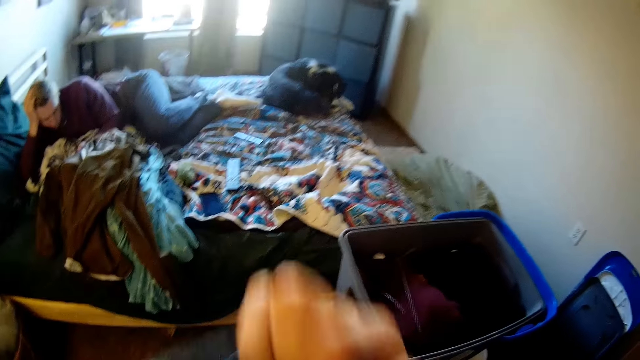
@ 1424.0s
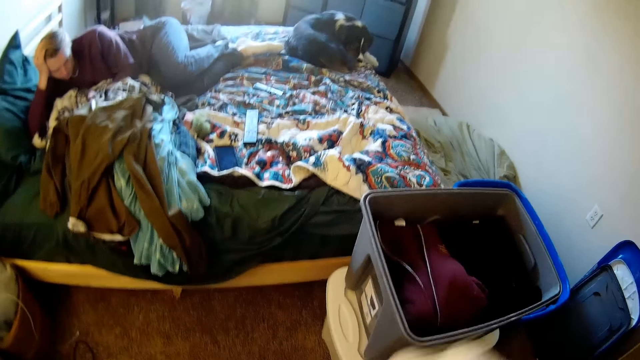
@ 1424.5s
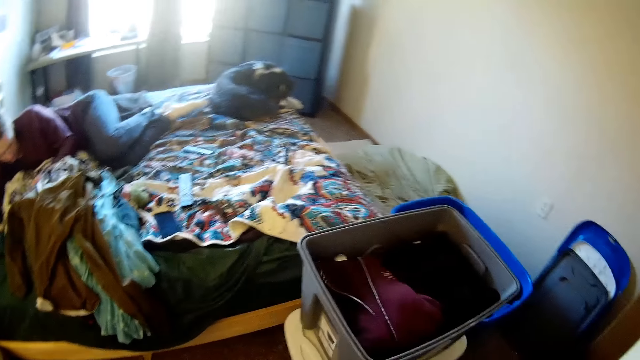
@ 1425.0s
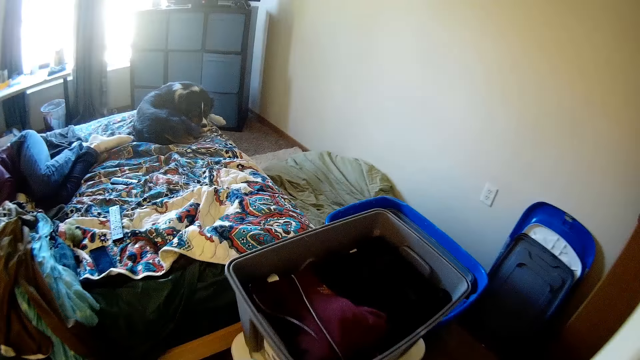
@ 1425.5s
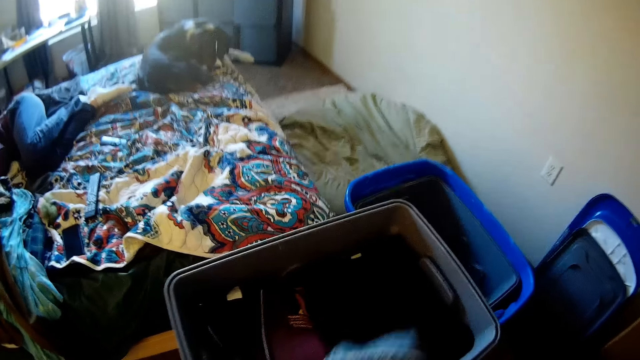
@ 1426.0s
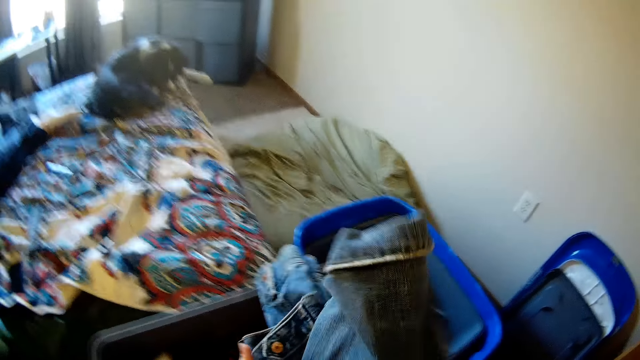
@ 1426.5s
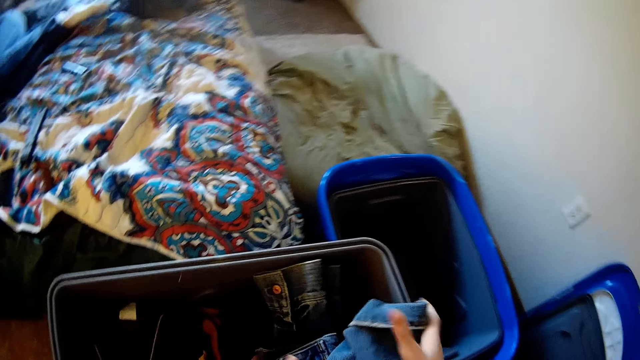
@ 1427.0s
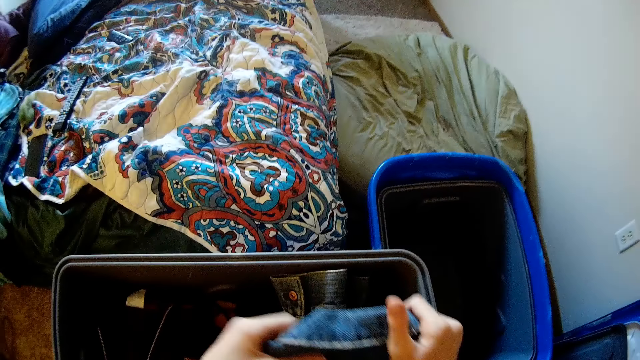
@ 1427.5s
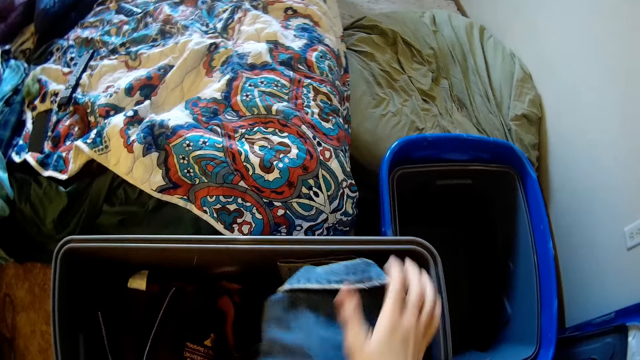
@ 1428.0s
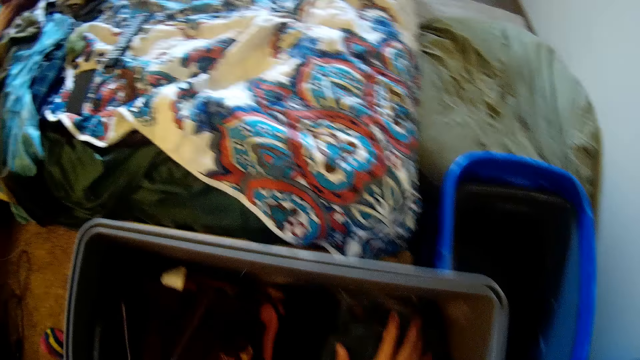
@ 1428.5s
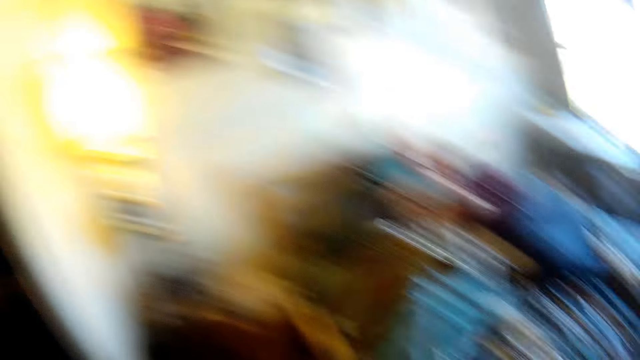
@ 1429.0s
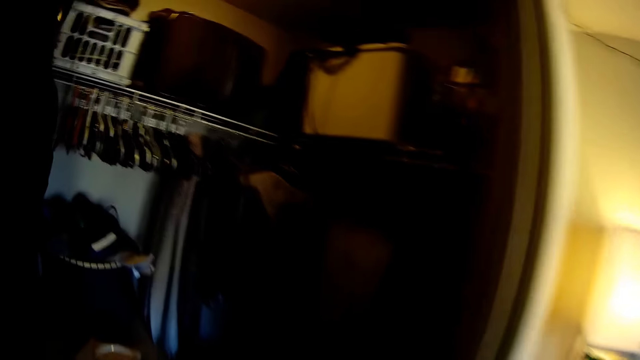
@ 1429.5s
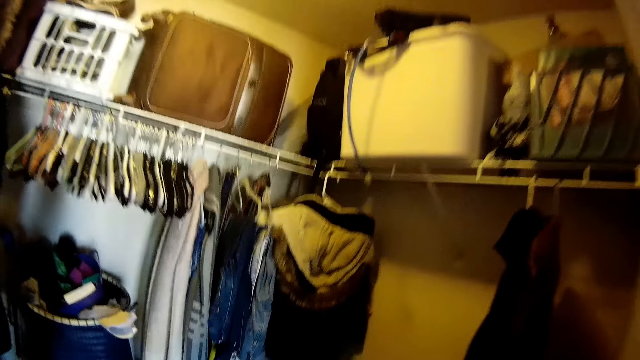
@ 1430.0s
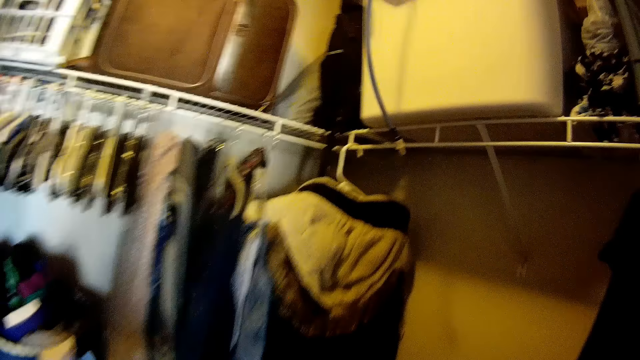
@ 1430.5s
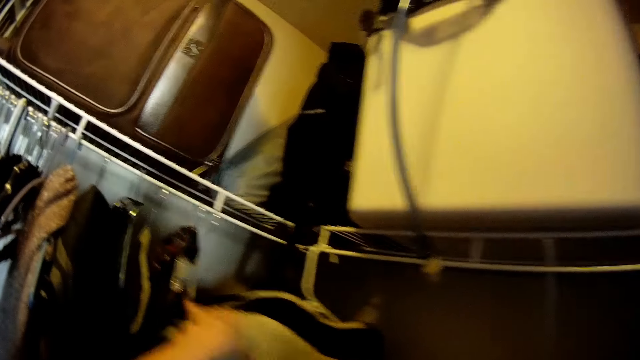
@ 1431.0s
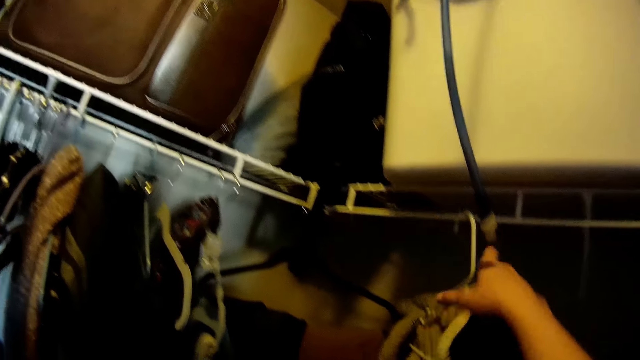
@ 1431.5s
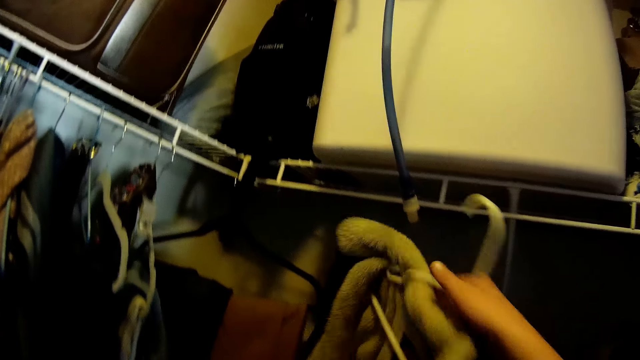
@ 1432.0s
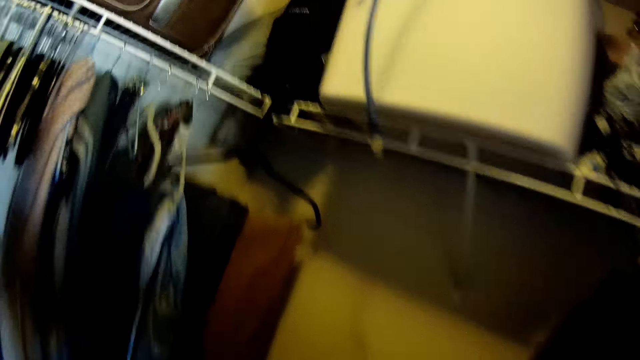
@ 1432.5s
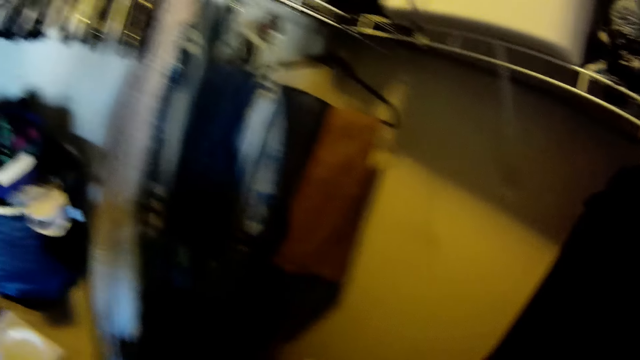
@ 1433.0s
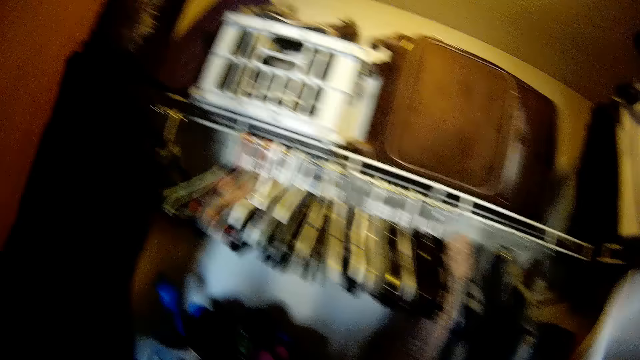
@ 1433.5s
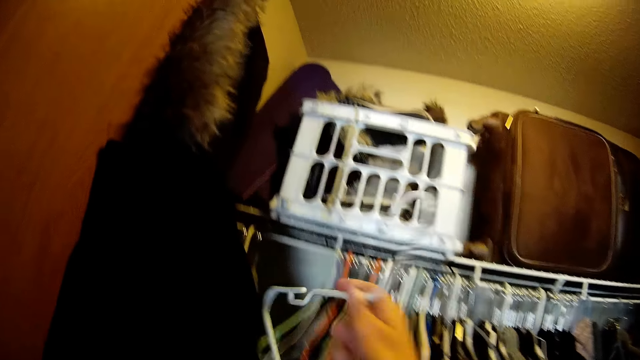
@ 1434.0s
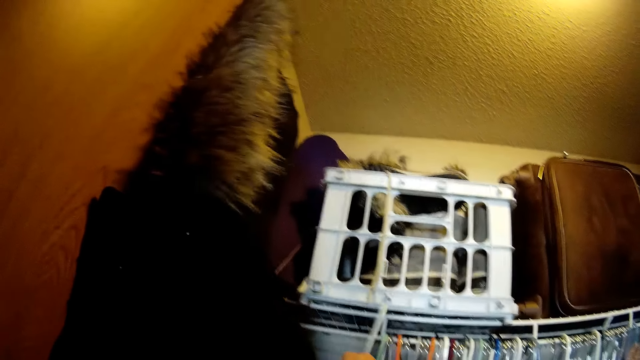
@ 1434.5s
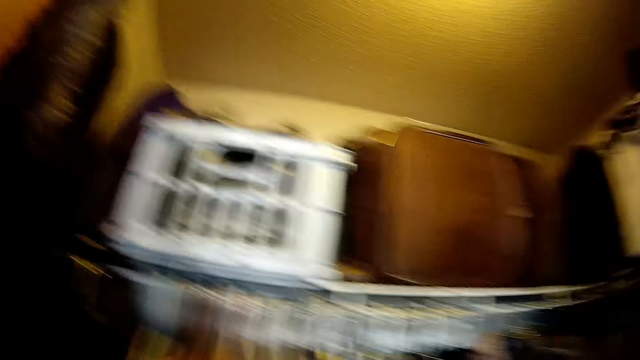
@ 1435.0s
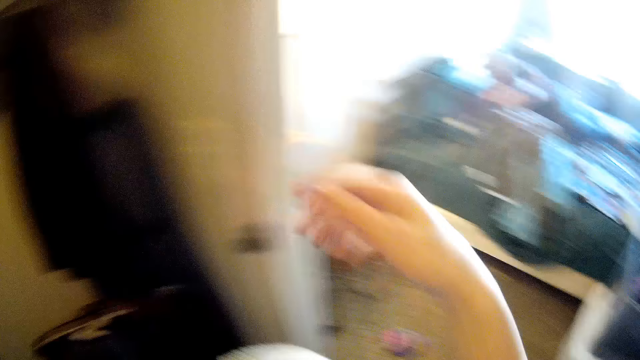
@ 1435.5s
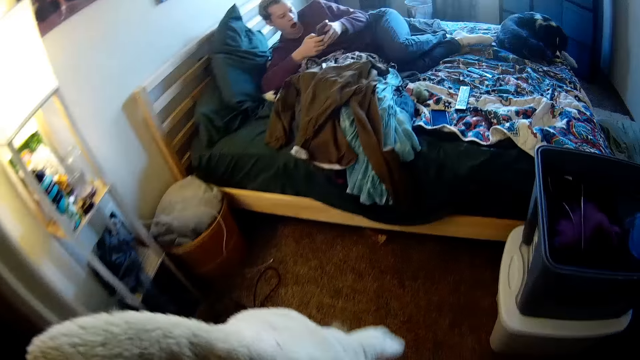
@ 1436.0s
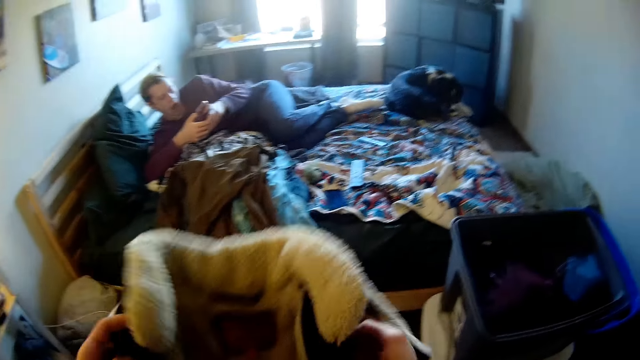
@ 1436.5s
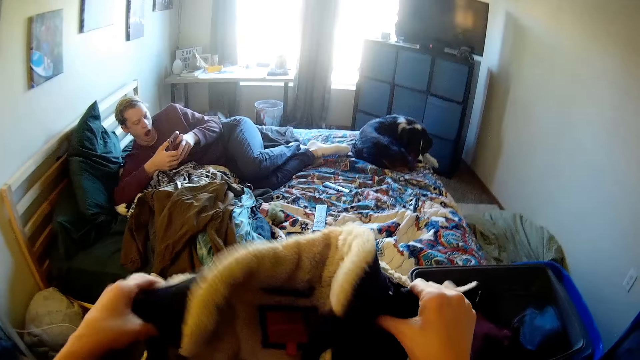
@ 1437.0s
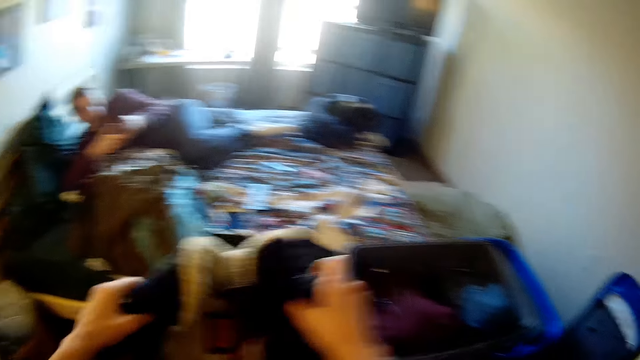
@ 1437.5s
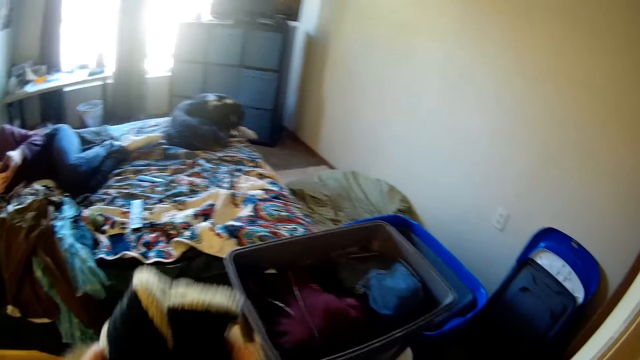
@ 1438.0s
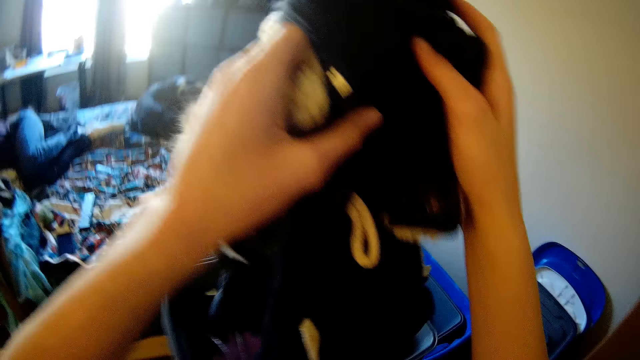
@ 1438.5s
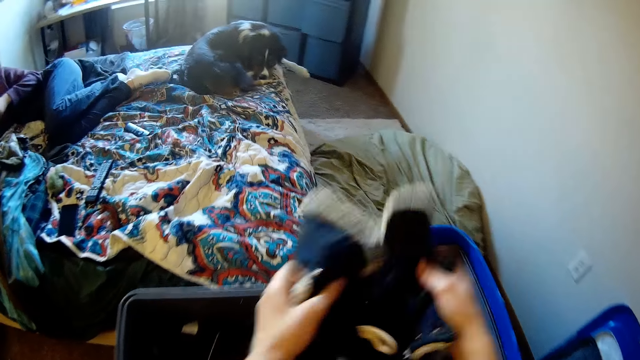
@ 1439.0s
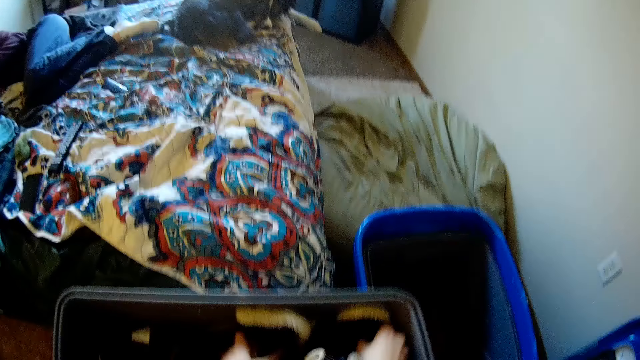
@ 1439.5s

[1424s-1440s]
The camera wearer puts apparel in a case. They hold the apparel. They adjust the apparel. They press the apparel. They move around. They hold a coat. They take the coat from the hanger. They hang the hanger. They move around. They hold the coat. They fold the coat. They put the coat in the case.

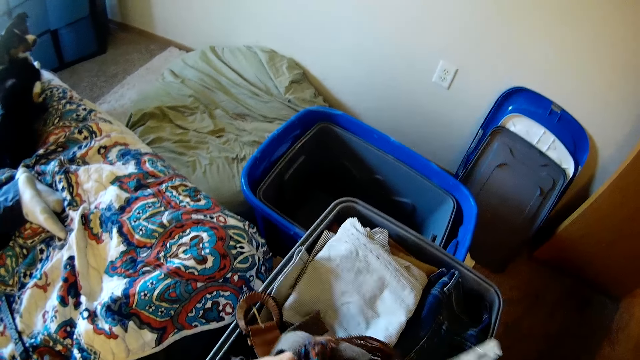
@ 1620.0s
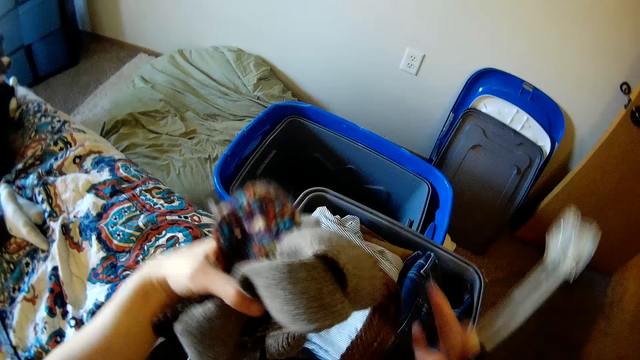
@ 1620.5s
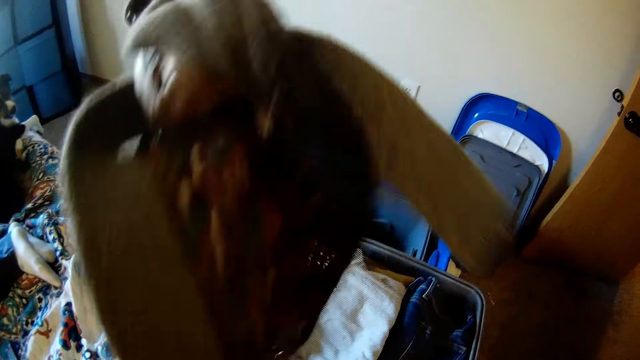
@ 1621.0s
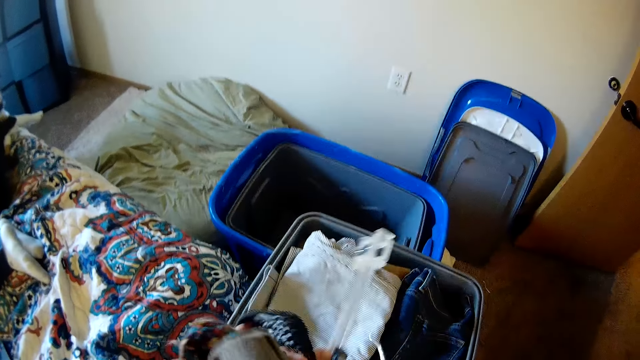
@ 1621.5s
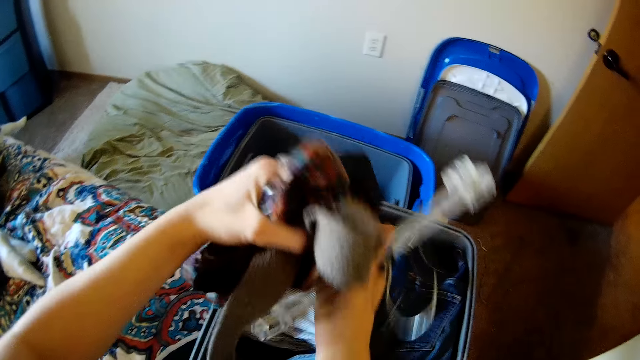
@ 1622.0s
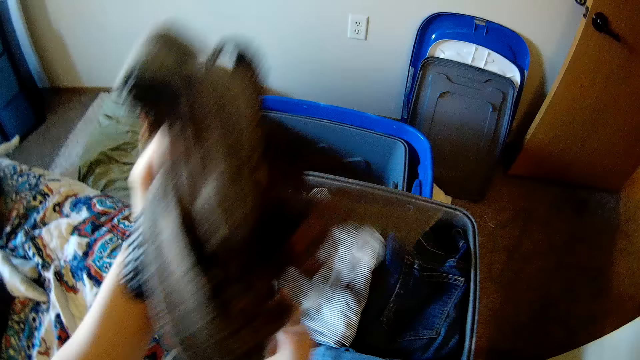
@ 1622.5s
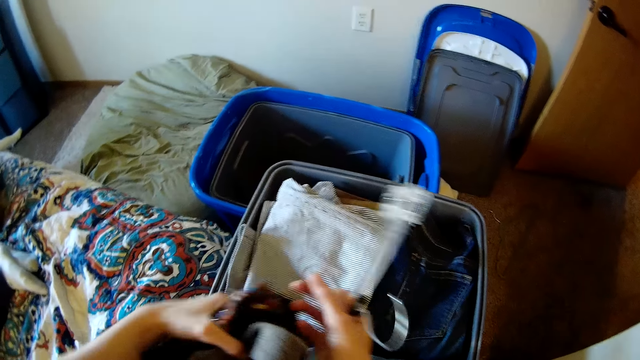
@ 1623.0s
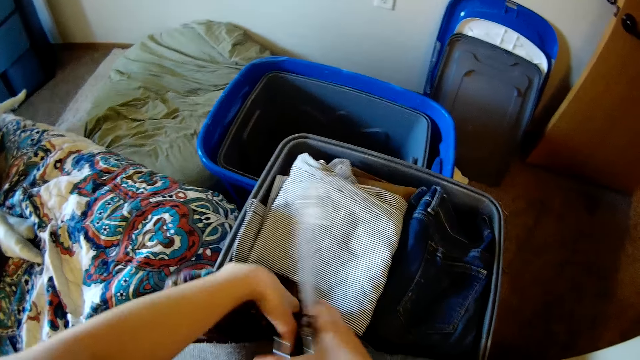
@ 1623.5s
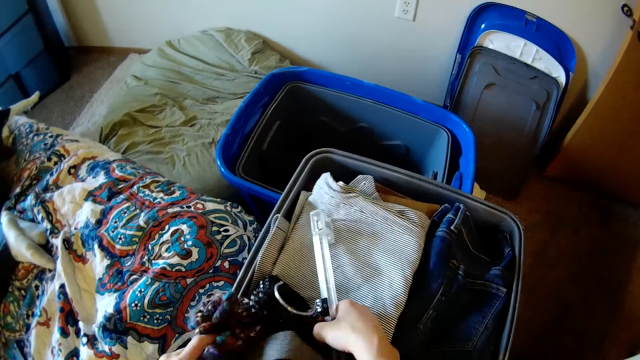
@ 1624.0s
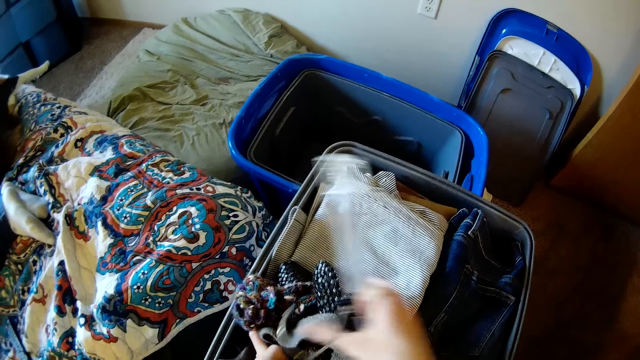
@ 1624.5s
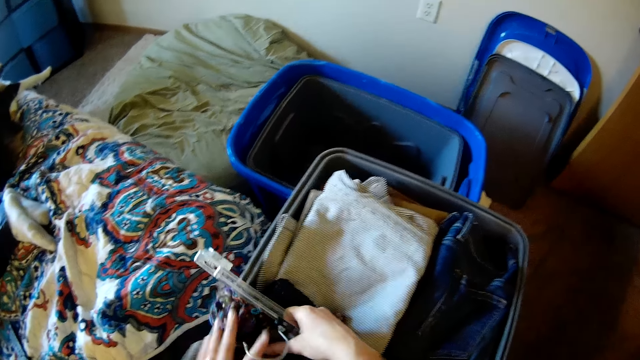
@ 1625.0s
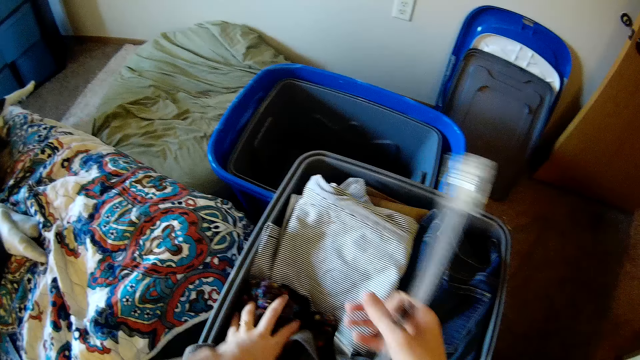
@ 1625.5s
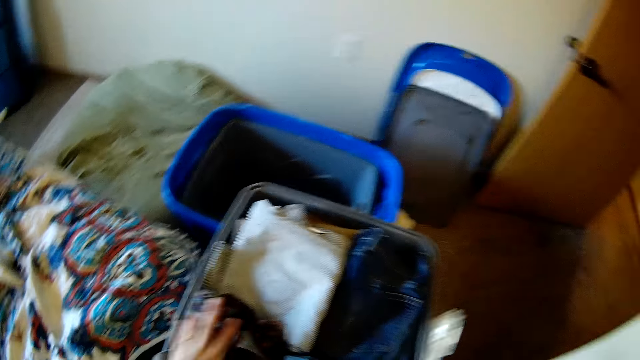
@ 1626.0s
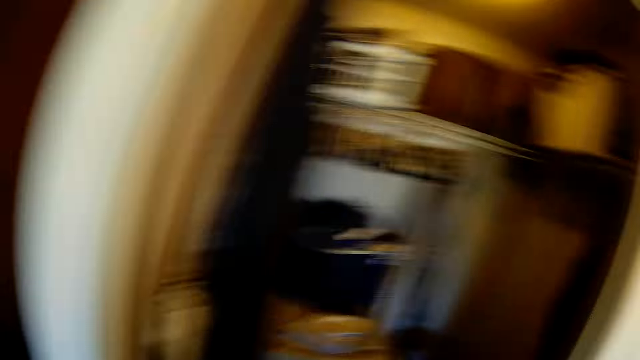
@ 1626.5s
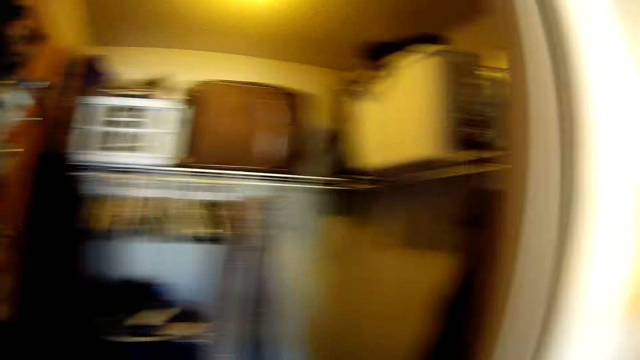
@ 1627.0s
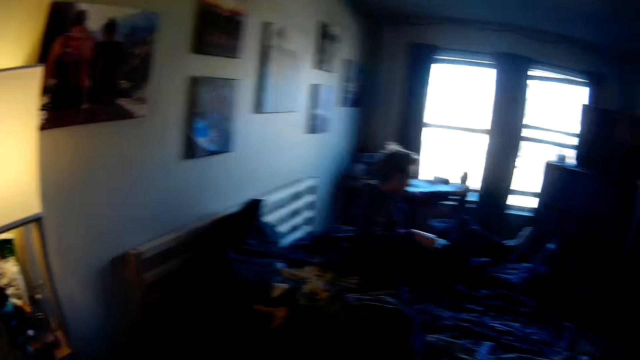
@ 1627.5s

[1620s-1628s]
The camera wearer lifts belts. They touch the belts. They lift the belts. They drop the belts. They press the belts. They move around.
